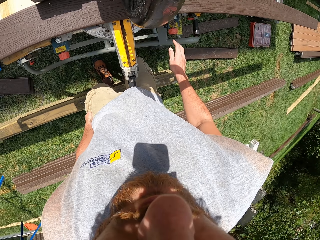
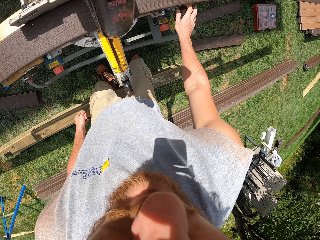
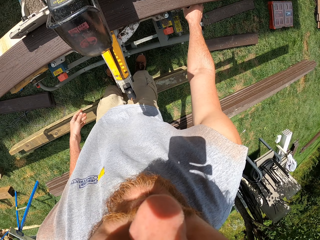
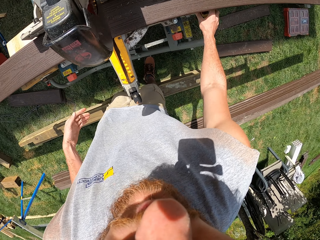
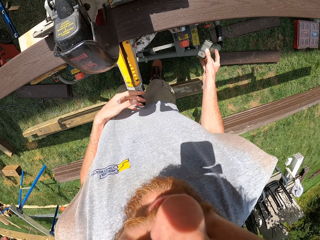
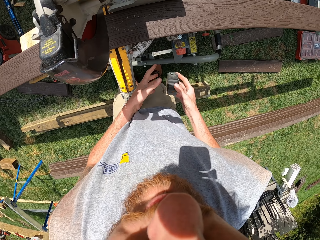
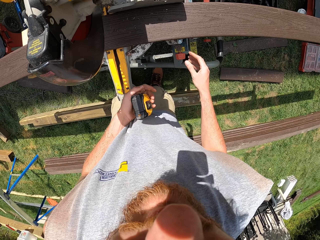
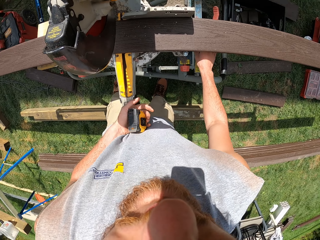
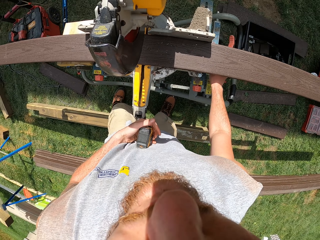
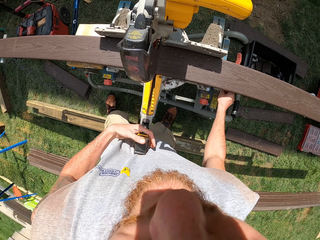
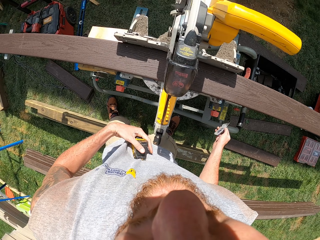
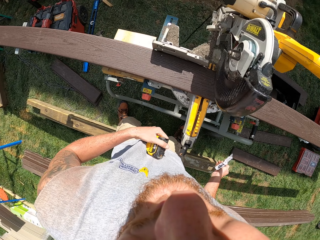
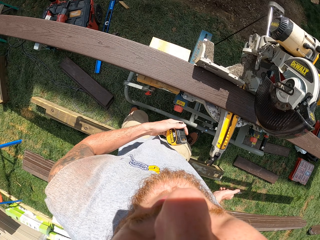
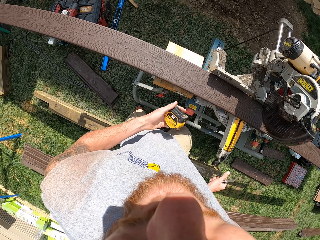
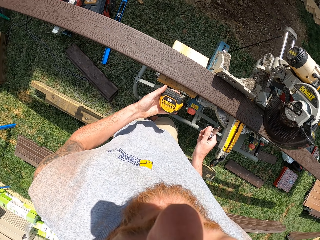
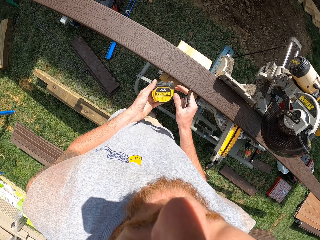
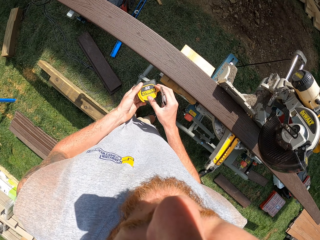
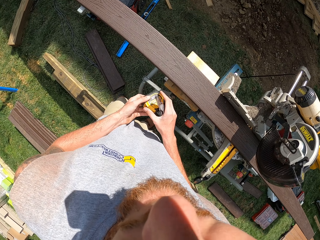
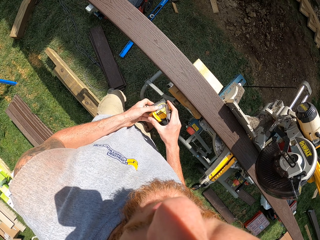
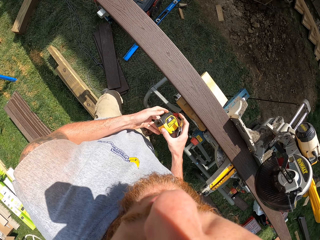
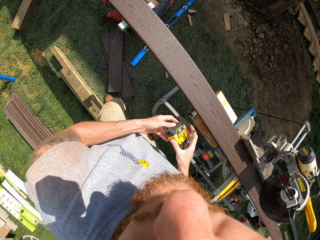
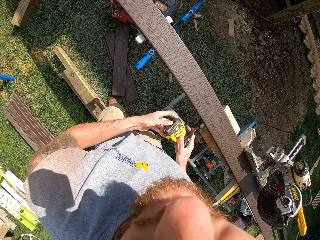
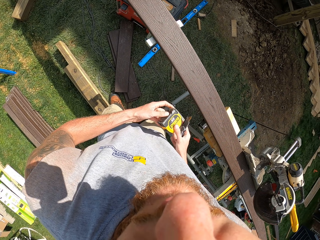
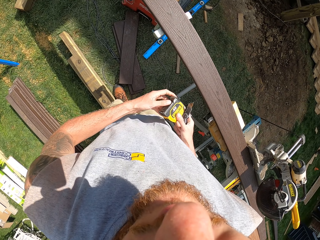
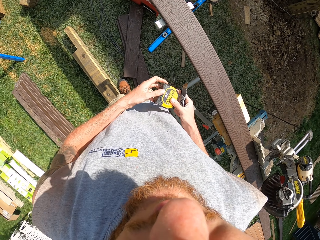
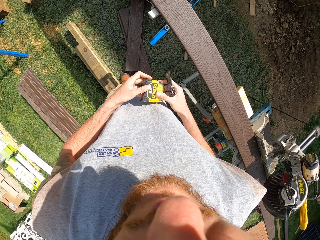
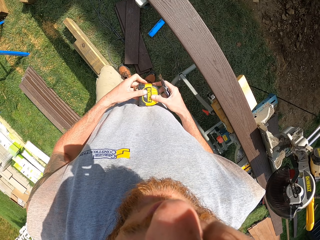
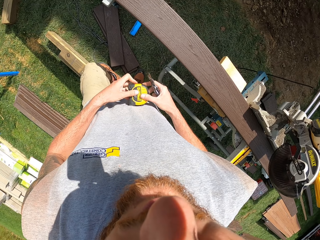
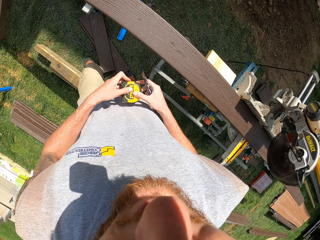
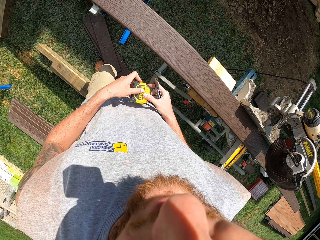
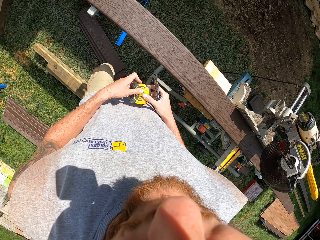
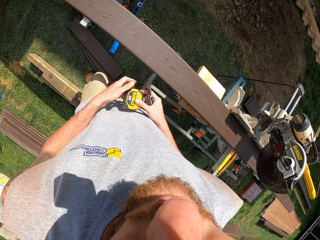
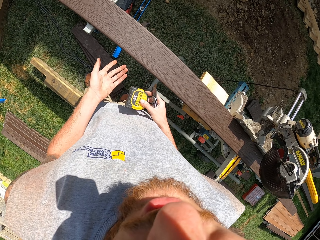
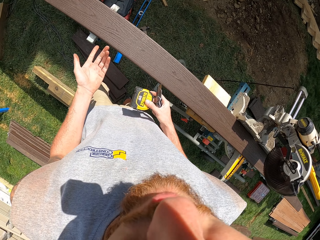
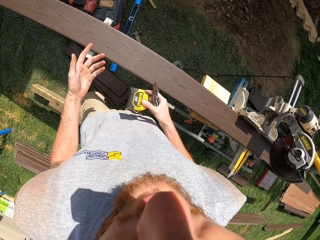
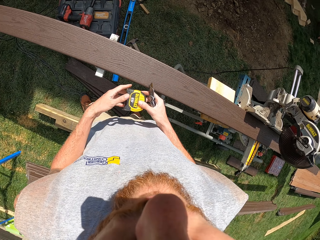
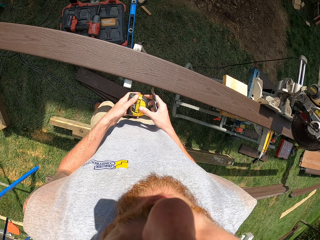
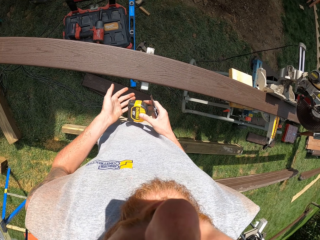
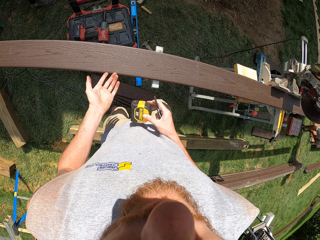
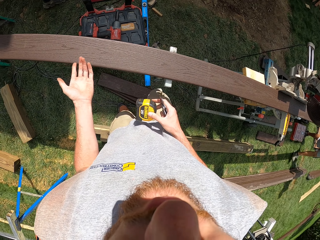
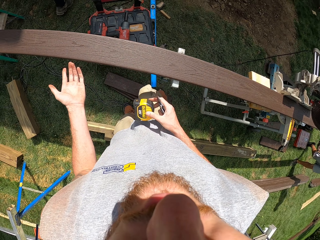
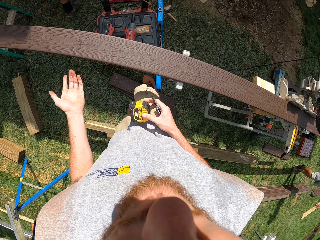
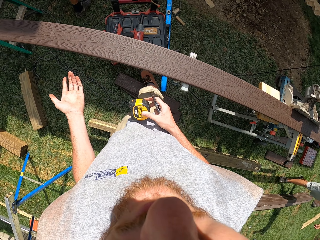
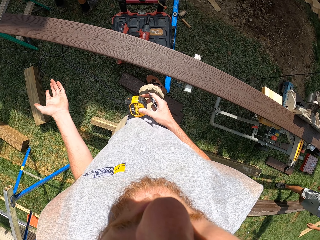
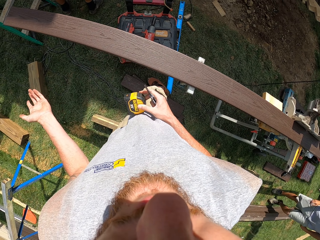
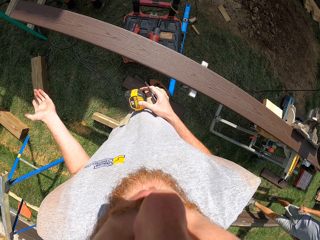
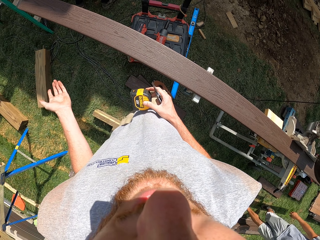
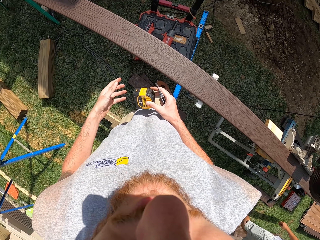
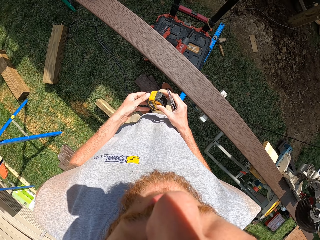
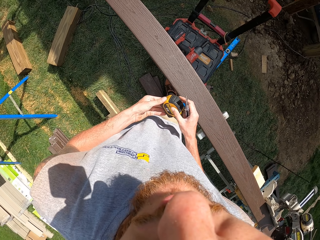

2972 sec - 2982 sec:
The camera wearer moves around the compound. They pick a tape measure from the stand and put the tape measure on the left hand. They pick a razor from the stand. They move timber with the left foot. They move around the compound. They move the left hand. They lift up the hand.

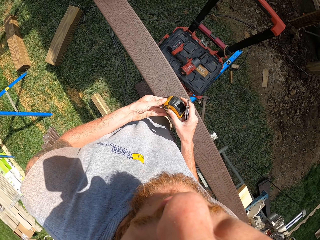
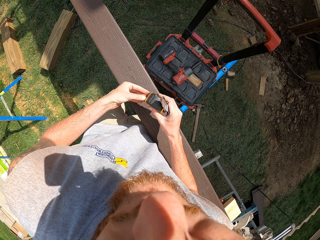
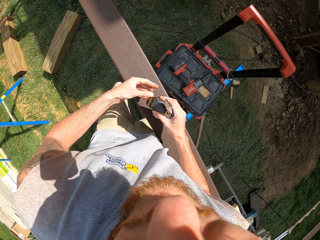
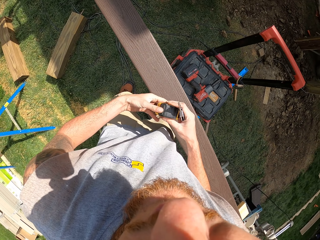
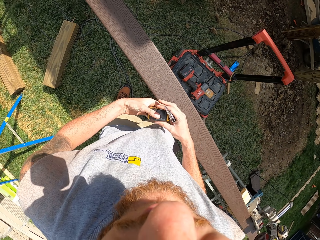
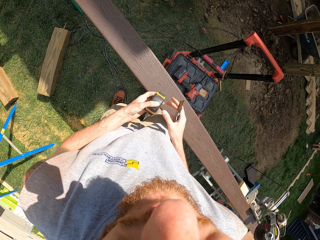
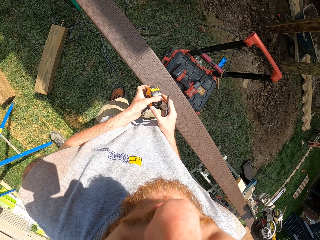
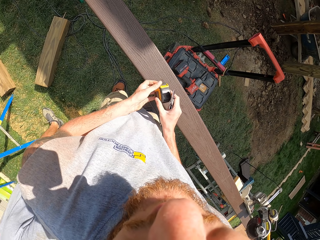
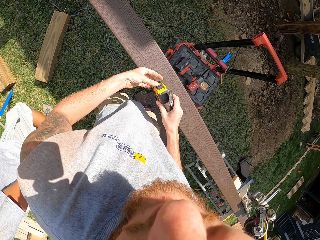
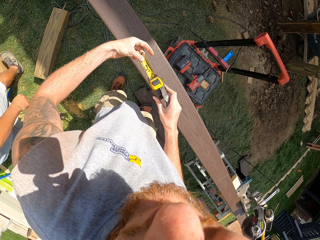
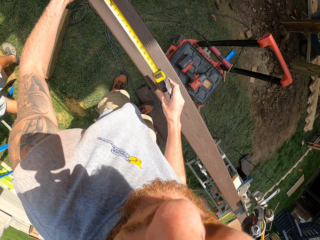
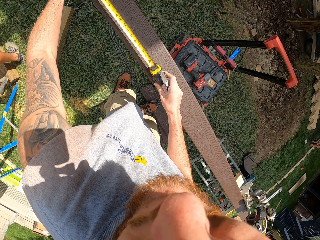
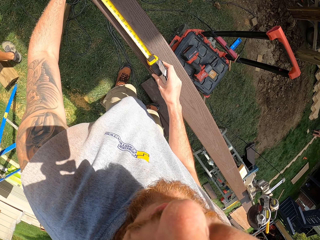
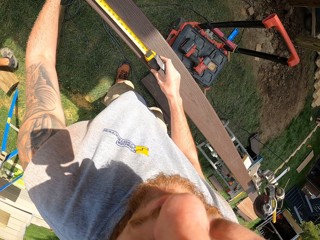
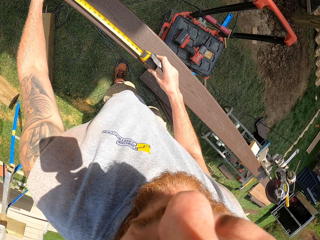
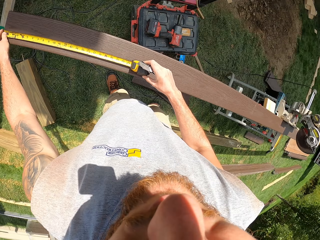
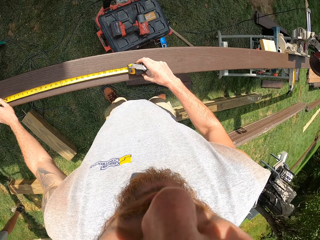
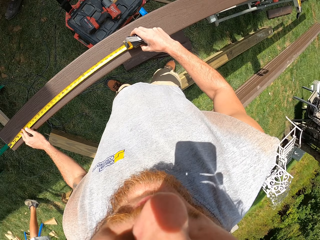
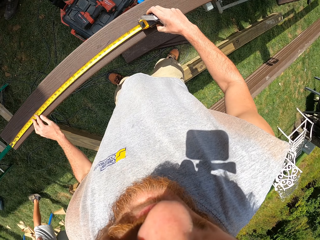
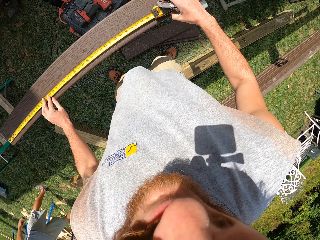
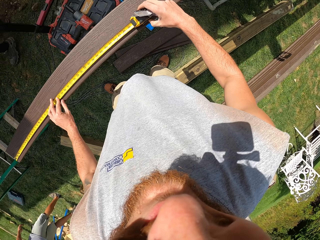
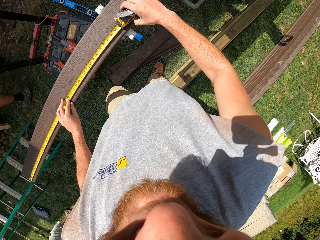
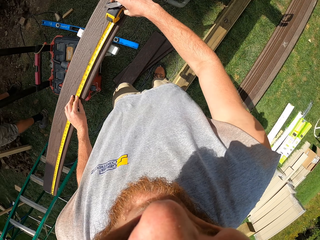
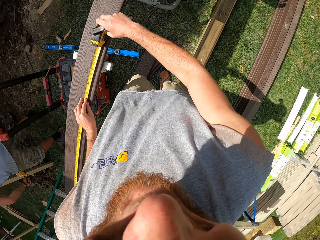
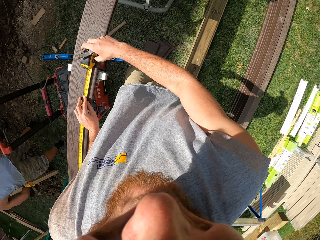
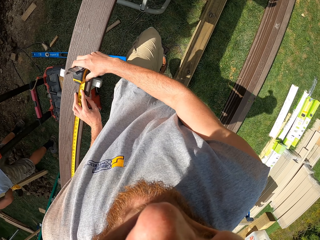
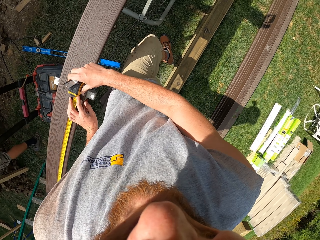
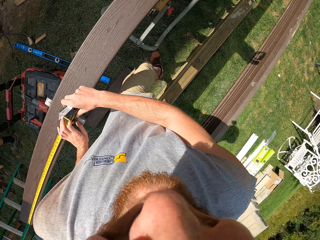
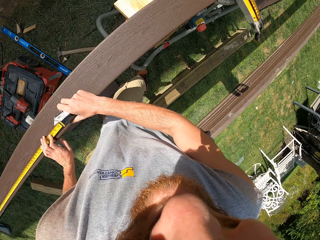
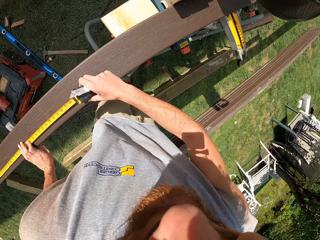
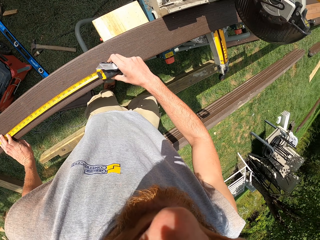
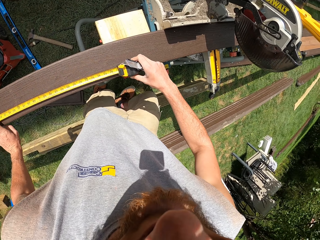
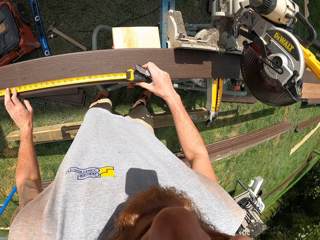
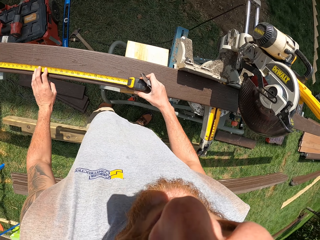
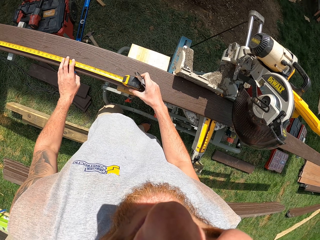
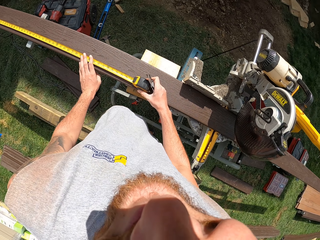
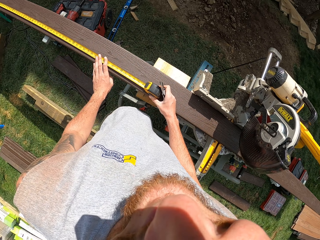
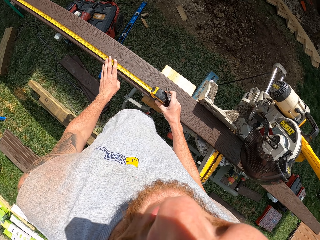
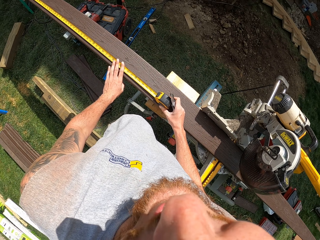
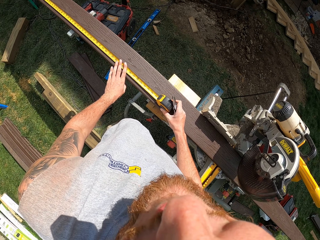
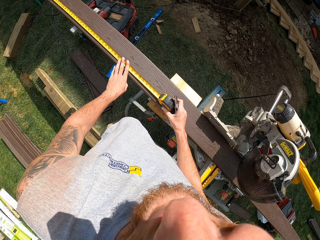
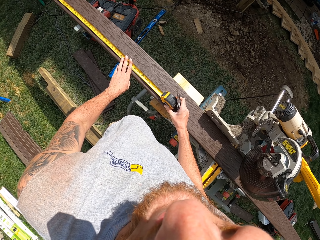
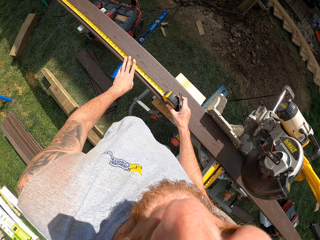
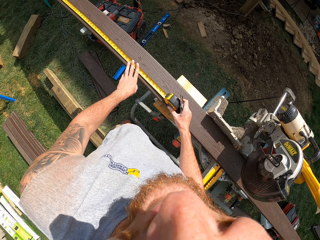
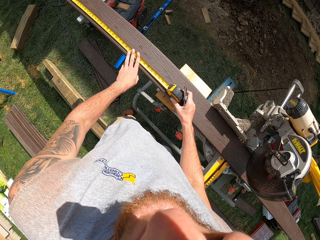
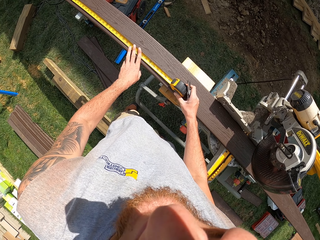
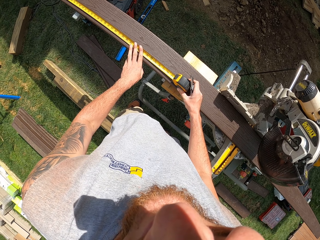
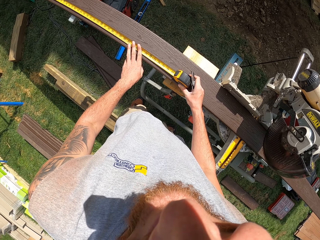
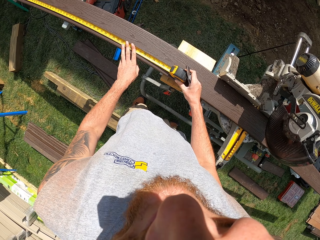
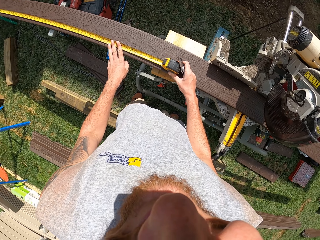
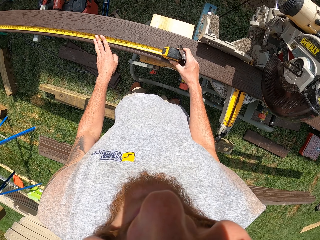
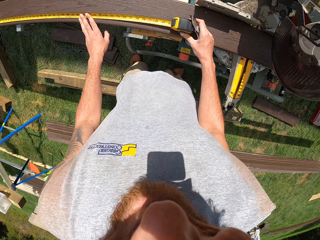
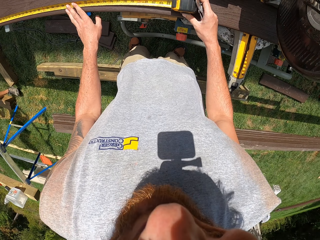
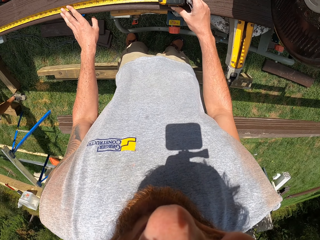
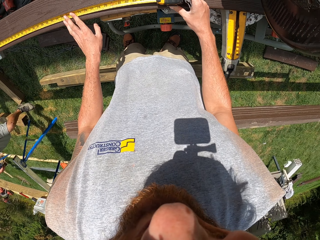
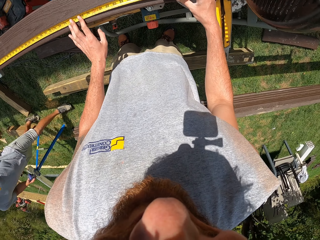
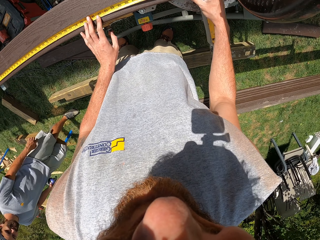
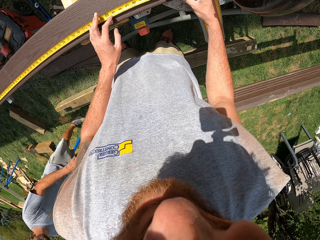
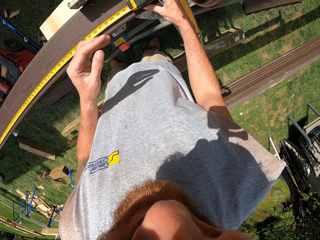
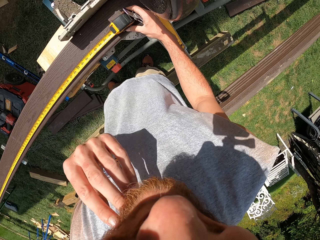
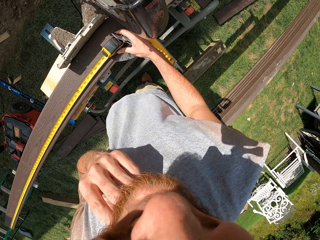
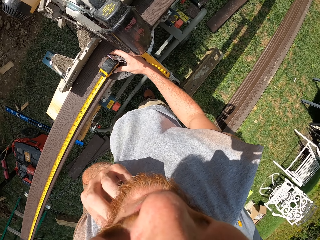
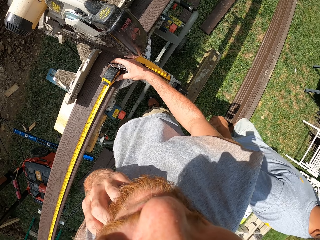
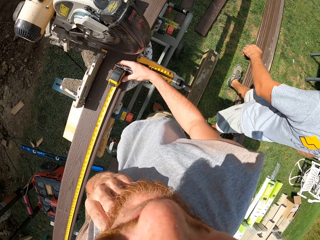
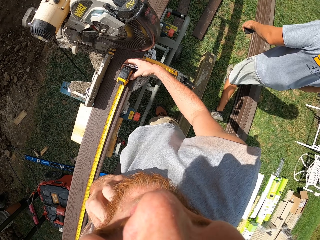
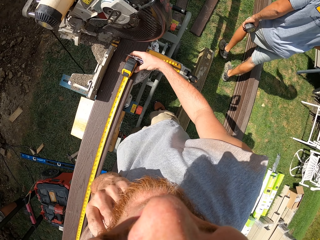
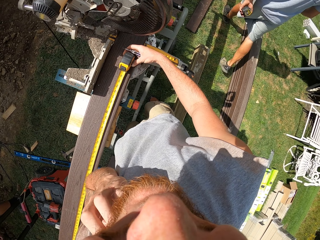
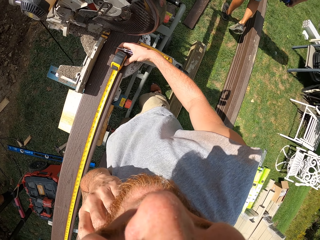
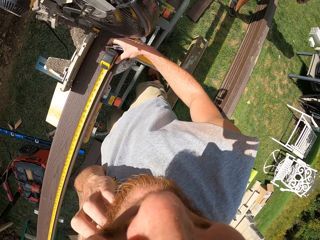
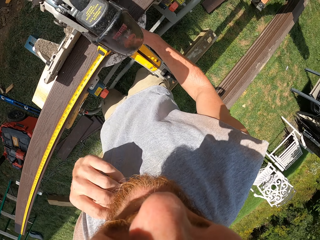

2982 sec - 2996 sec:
The camera wearer turns the tape measure. He pulls the tape measure and pulls the tape measure on the timber. He measures a piece of wood with a wood measuring tape. He stops over, talks to a man, and looks at the man. The man walks around a workshop. The camera wearer scratches his chin.
